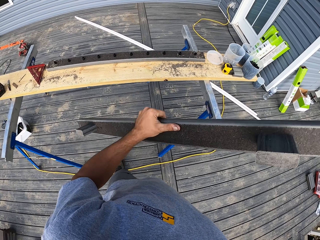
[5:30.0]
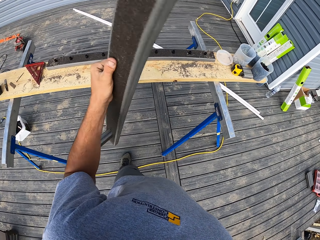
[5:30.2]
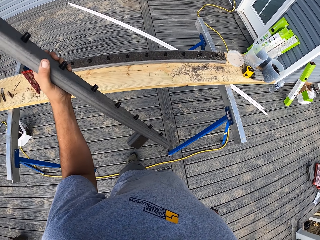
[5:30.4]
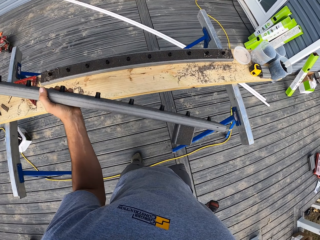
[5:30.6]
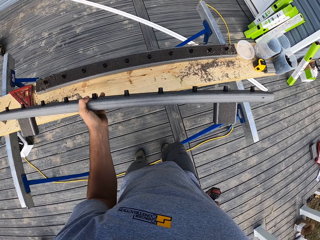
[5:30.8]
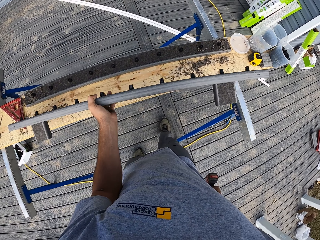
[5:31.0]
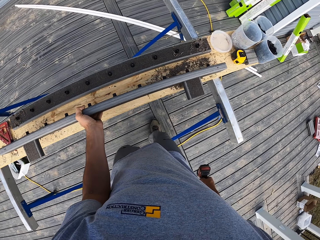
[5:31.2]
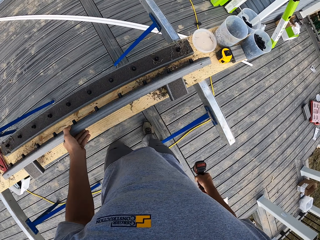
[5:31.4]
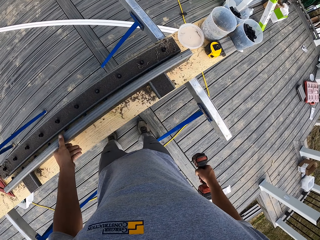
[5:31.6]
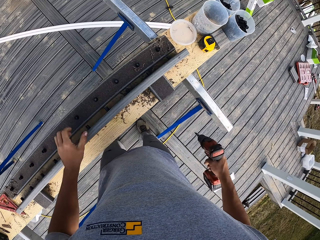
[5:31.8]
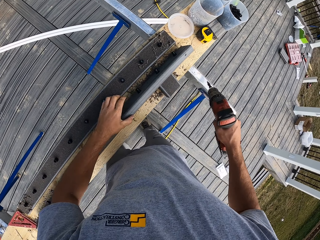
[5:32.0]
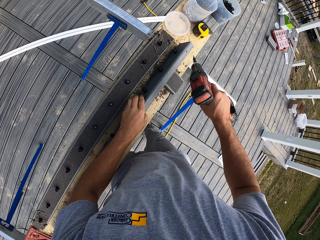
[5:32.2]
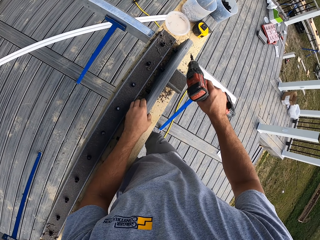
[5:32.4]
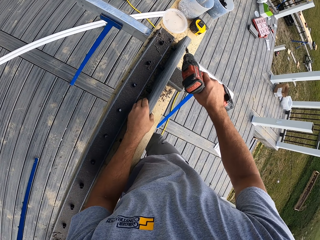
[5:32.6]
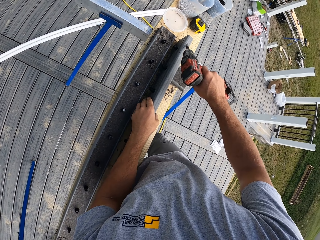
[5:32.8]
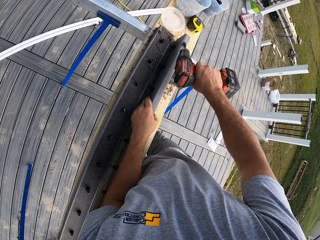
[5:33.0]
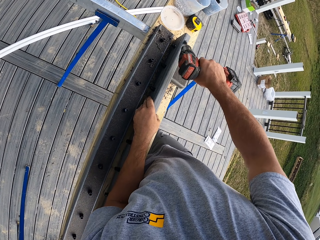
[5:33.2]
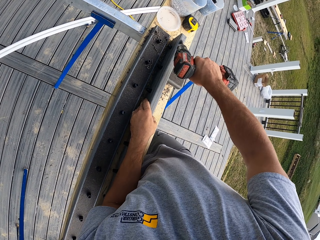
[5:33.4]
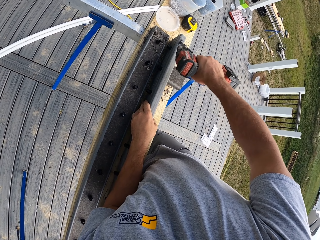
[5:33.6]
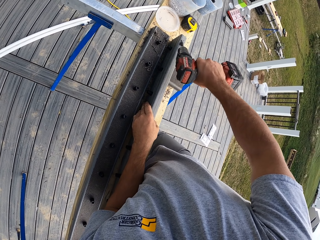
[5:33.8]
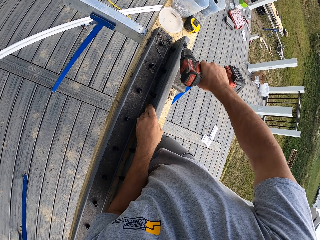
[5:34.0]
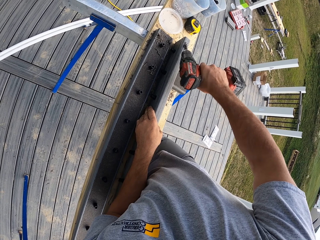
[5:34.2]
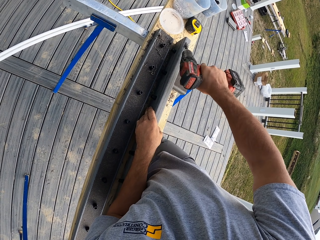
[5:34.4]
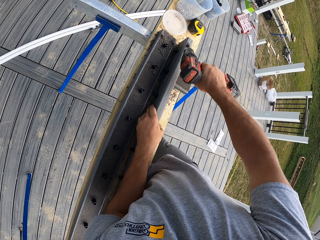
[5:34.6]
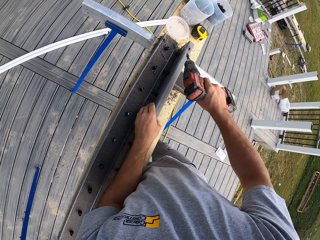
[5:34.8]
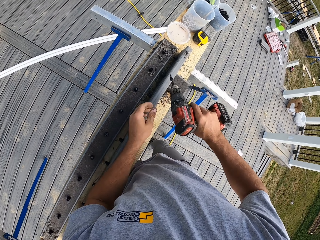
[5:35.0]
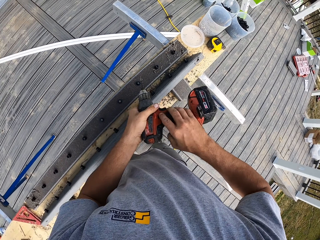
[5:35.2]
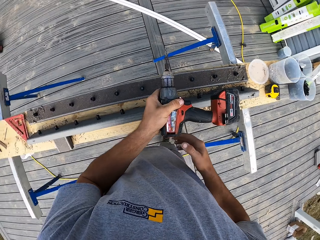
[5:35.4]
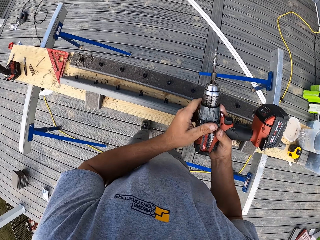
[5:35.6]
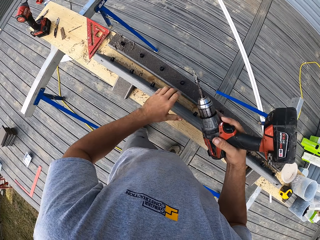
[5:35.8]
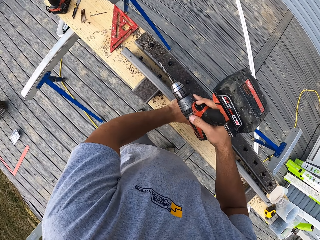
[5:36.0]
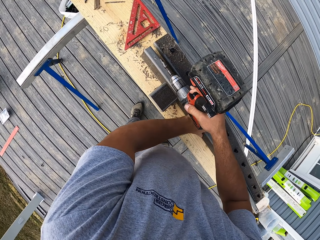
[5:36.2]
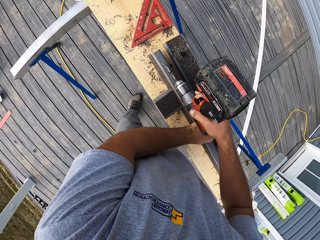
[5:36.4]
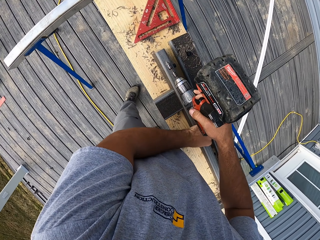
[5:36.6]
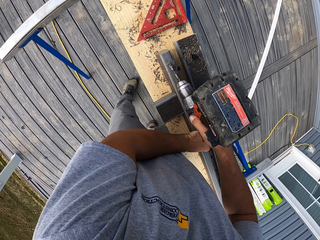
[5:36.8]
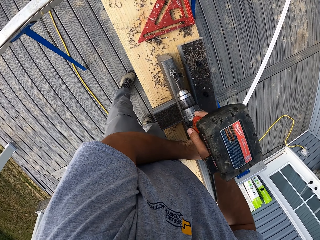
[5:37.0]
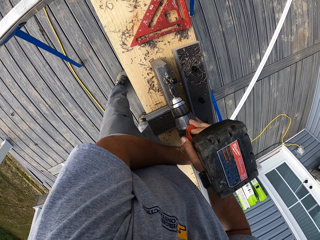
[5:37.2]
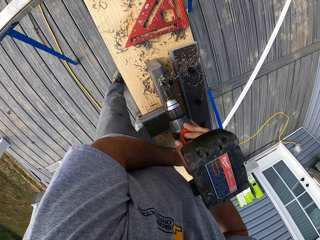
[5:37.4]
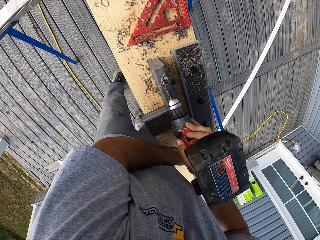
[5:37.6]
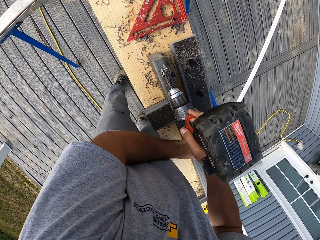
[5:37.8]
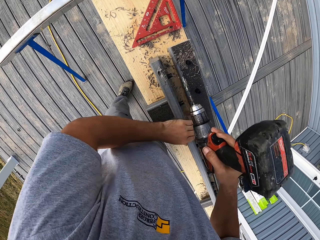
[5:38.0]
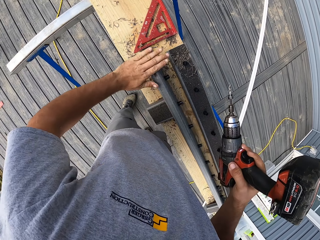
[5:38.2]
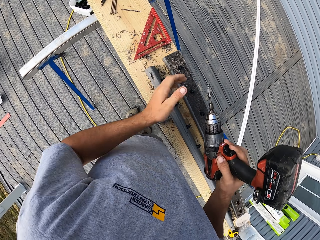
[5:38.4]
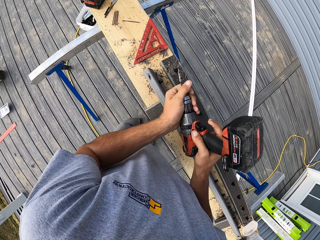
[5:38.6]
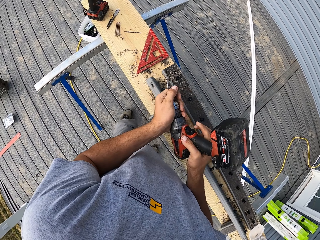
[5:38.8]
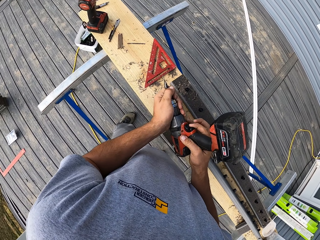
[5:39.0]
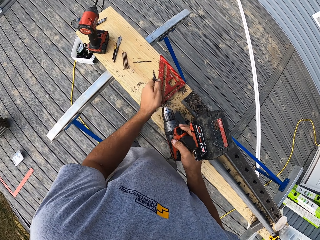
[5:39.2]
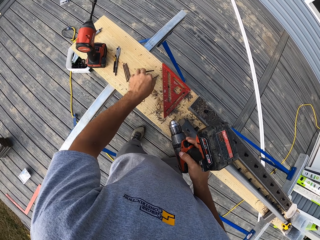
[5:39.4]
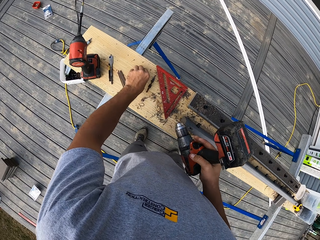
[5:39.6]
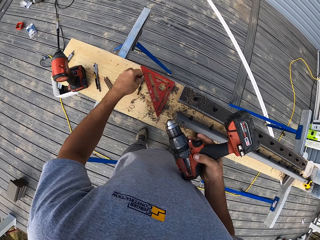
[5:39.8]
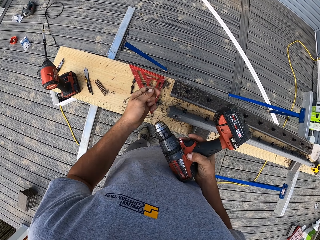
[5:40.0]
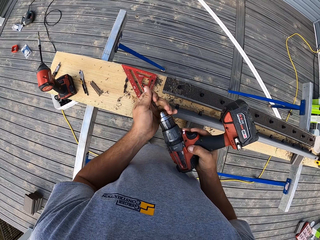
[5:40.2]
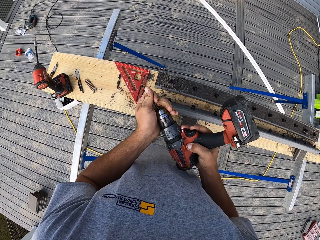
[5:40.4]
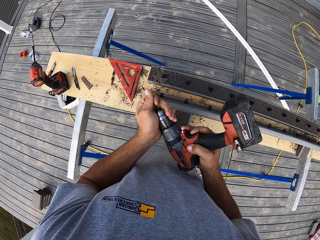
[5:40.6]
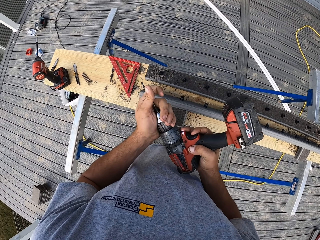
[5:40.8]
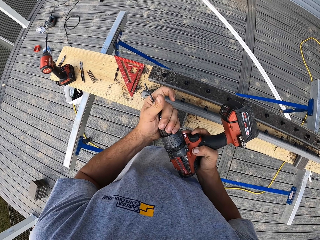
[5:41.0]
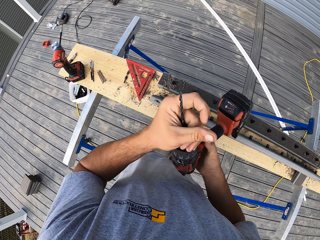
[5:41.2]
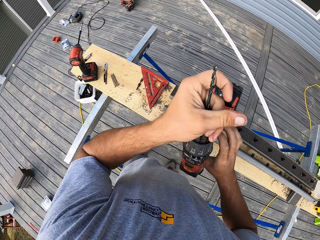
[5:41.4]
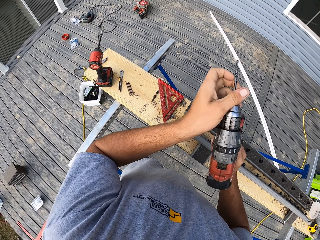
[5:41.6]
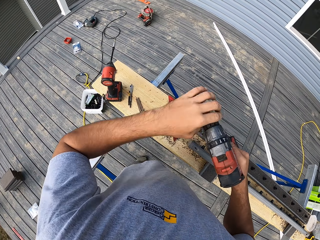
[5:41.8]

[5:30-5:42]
The camera wearer places a piece of wood on a workstation with the left hand. They expand the holes on the wood with a cordless drill. They turn the drill. They drill the piece of wood. They remove a drill bit from the cordless drill. They pick another drill bit with the left hand from the workstation table. They tighten the drill bit to the cordless drill.

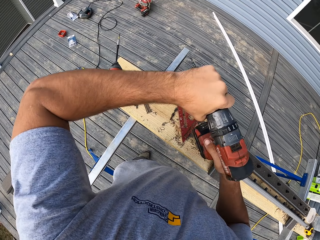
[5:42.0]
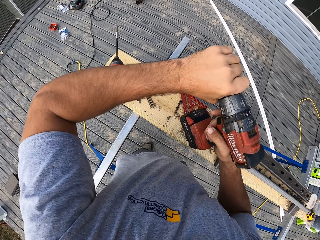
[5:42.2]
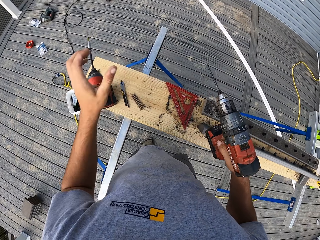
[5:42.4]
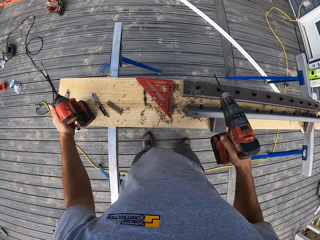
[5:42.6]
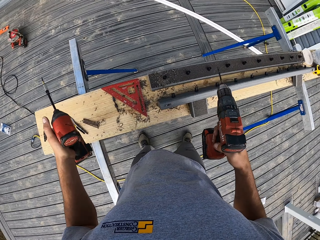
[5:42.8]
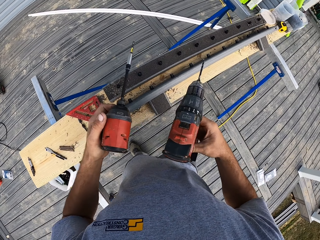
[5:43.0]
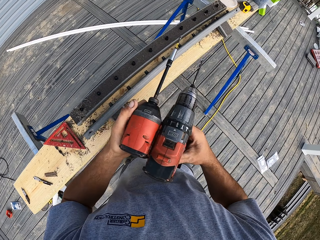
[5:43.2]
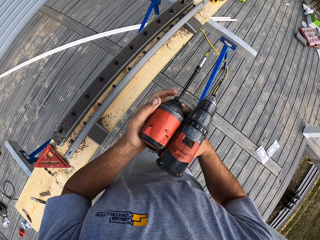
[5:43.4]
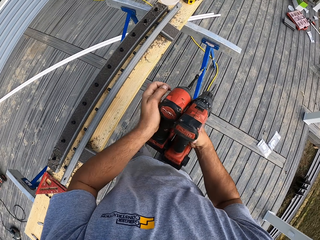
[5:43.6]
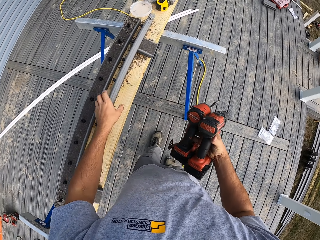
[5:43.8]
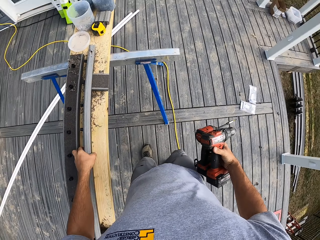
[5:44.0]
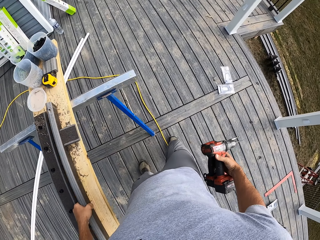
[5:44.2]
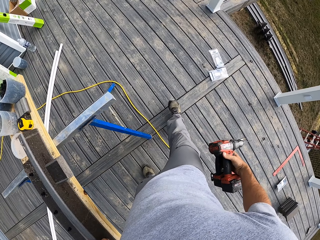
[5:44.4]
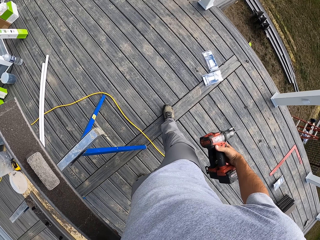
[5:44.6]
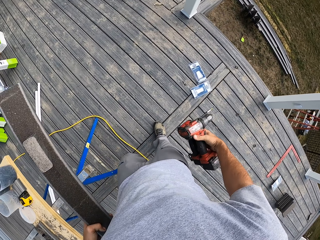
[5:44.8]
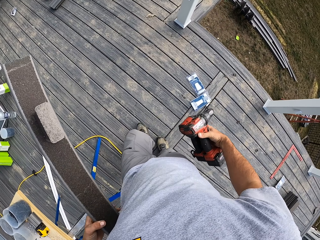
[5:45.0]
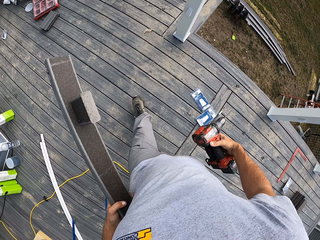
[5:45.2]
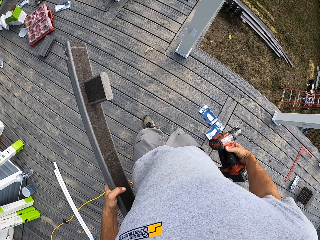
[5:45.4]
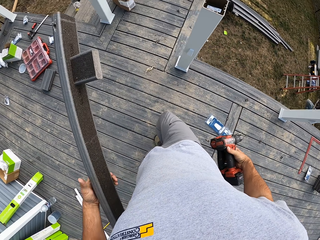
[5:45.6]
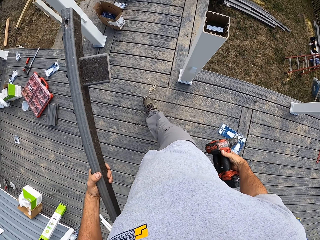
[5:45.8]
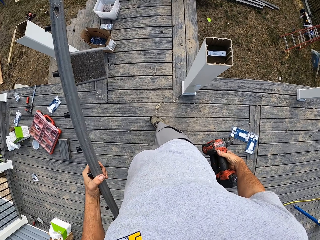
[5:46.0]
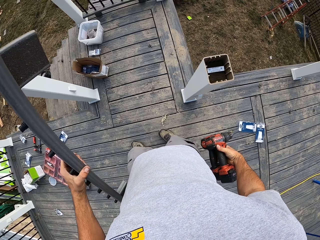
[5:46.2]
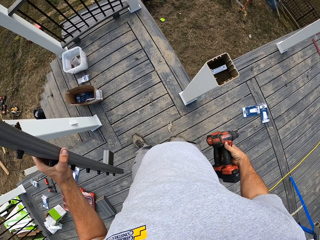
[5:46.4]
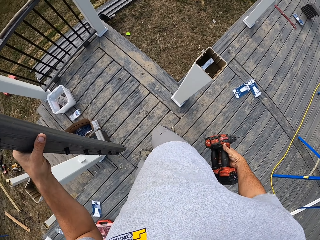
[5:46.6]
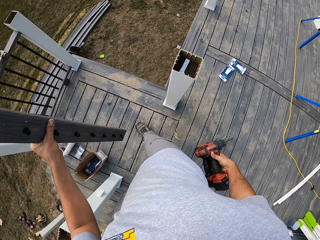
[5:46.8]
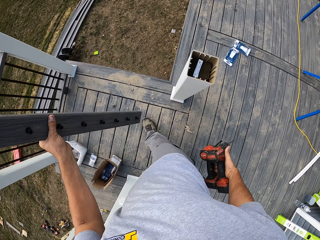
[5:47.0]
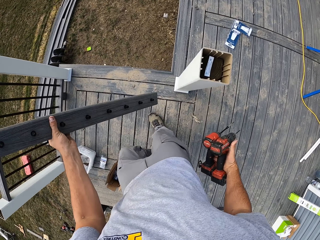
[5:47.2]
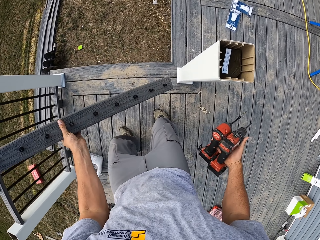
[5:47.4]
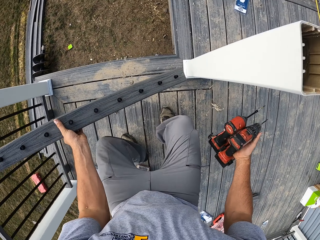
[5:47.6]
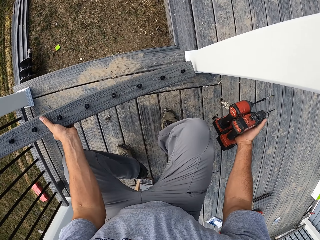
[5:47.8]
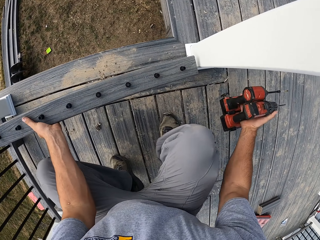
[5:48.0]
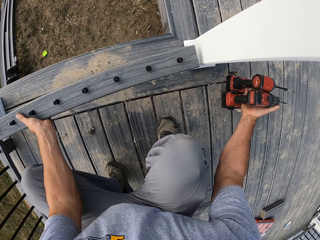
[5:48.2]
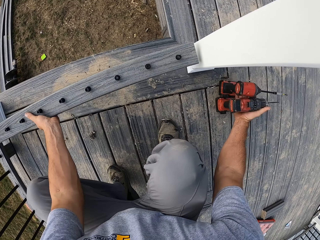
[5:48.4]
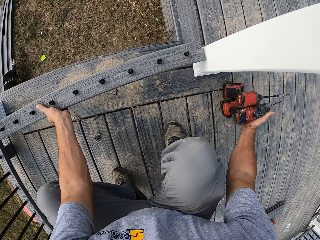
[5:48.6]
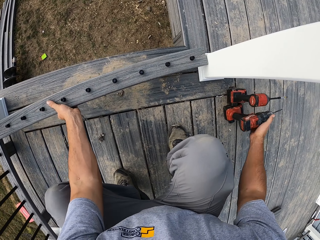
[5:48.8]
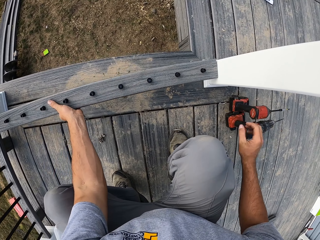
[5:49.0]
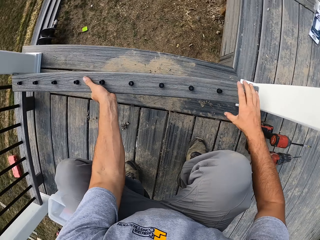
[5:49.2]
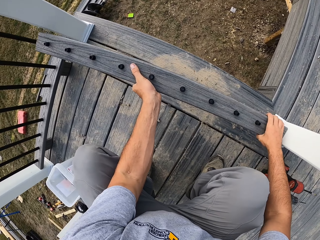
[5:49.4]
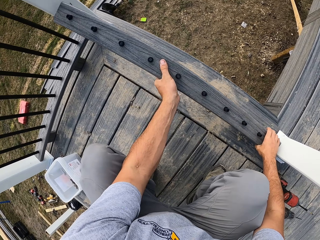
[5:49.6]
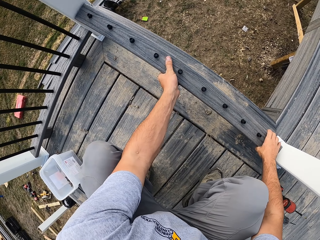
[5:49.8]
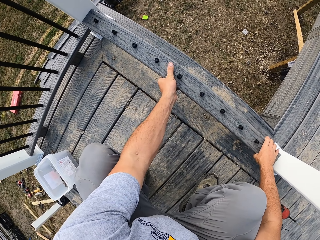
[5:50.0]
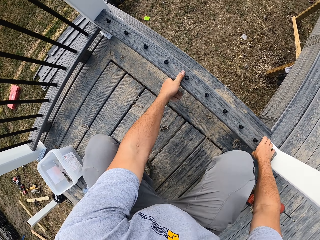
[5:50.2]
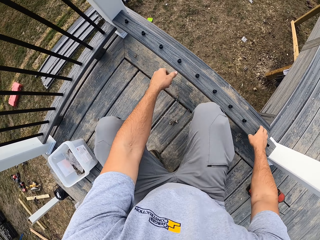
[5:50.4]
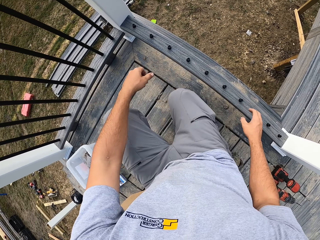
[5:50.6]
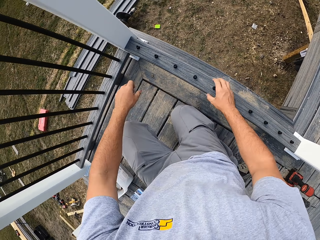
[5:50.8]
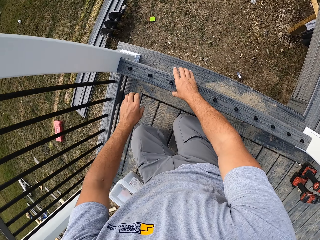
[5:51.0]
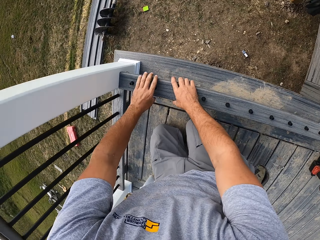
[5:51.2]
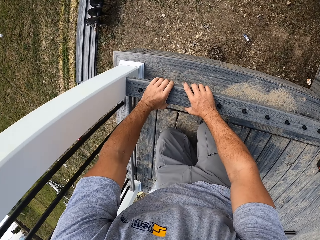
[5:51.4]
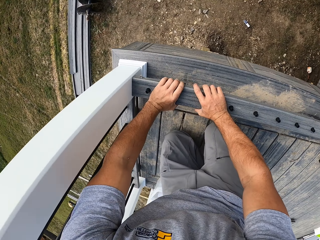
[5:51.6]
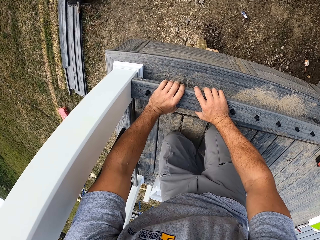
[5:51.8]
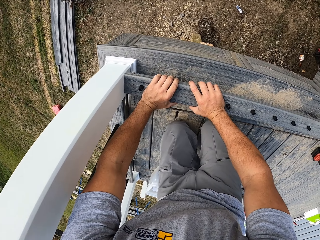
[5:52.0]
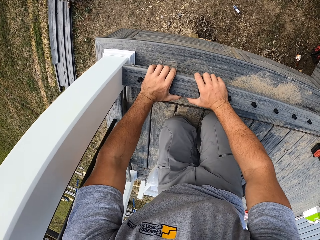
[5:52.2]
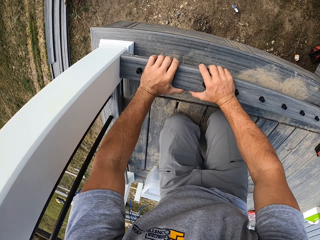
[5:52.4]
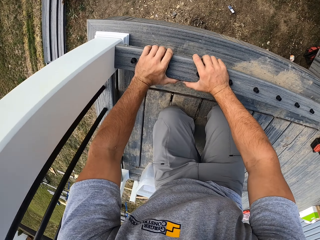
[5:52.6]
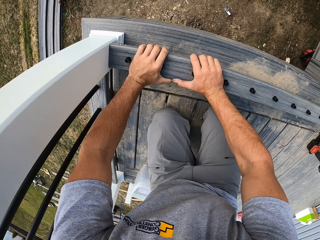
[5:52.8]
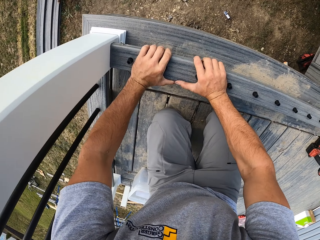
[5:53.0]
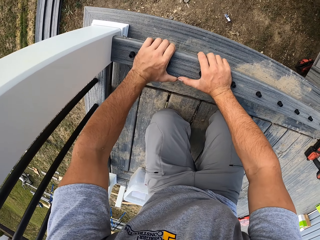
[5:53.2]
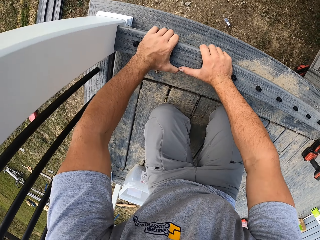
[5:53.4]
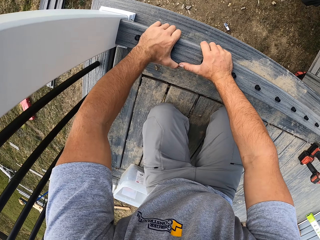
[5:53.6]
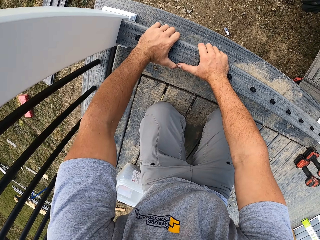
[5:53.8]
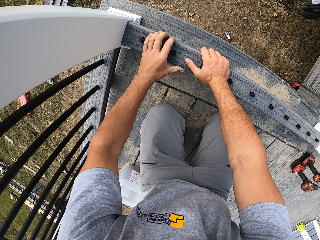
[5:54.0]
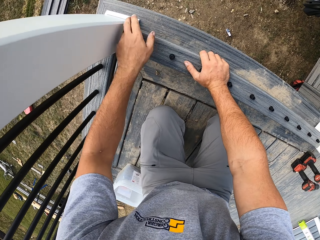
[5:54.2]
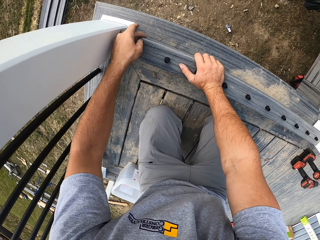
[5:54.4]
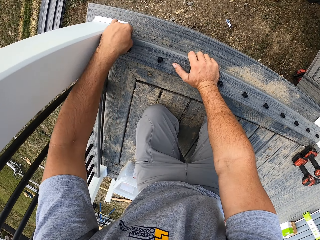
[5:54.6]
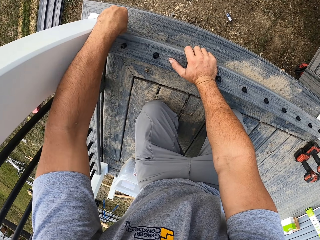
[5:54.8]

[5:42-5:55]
The camera wearer picks the other cordless drill with the left hand from the workstation table. He exchanges the cordless drill to his right hand. He picks a piece of wood with the left hand from the workstation table. He walks around the veranda. He fixes the piece of wood between the pillars on the rail.
